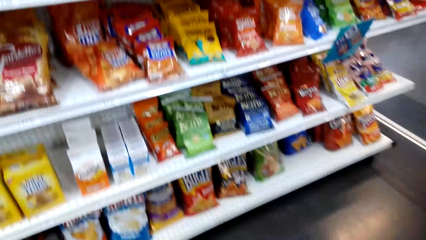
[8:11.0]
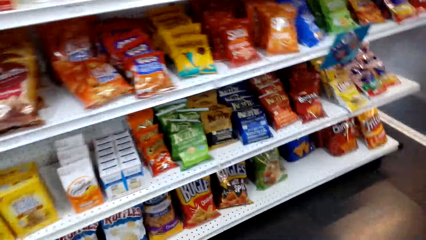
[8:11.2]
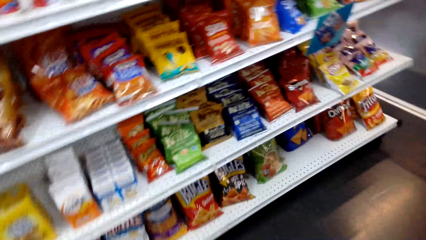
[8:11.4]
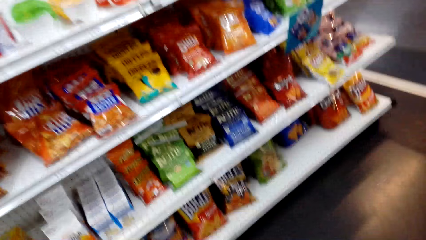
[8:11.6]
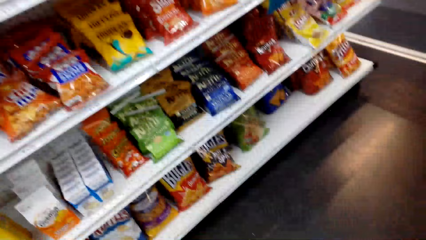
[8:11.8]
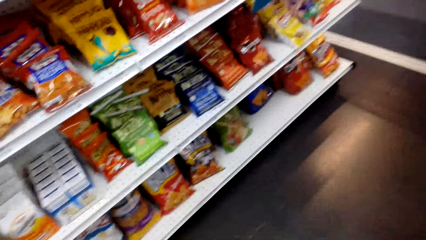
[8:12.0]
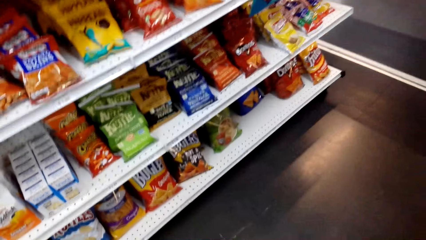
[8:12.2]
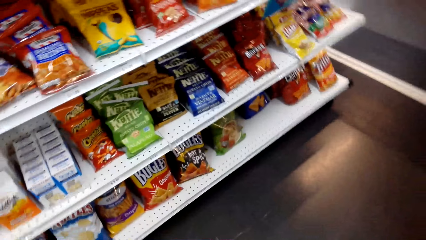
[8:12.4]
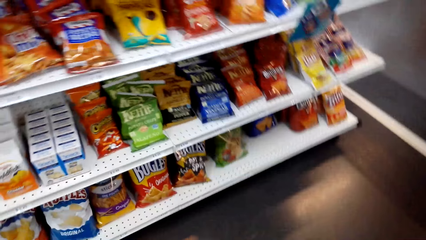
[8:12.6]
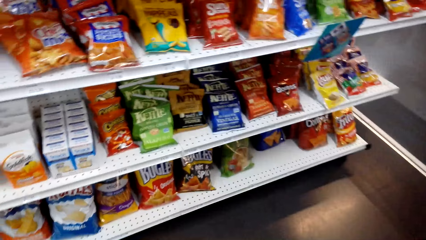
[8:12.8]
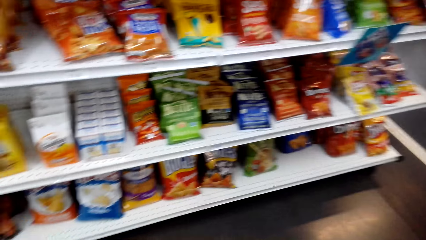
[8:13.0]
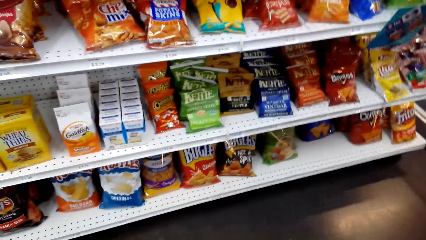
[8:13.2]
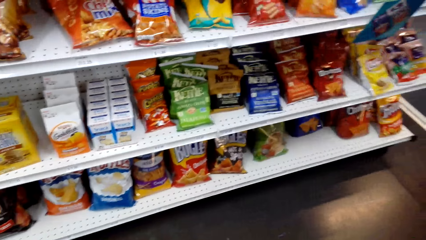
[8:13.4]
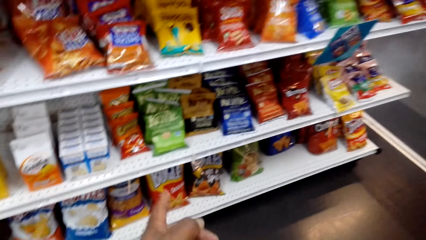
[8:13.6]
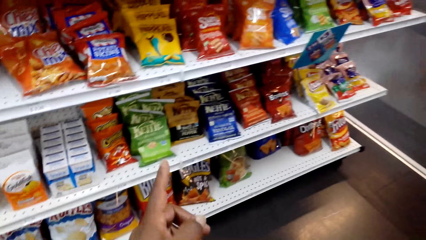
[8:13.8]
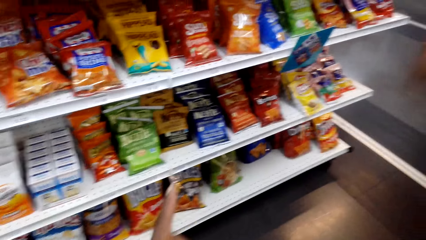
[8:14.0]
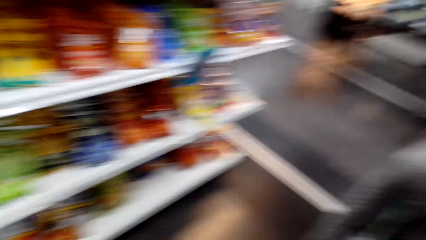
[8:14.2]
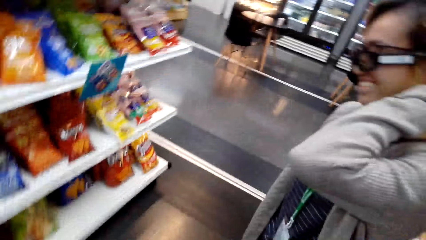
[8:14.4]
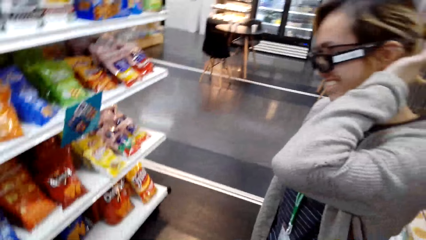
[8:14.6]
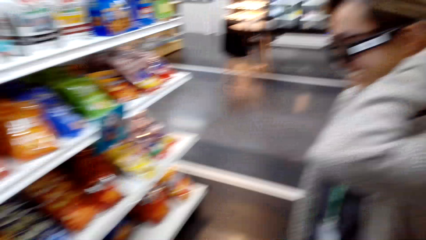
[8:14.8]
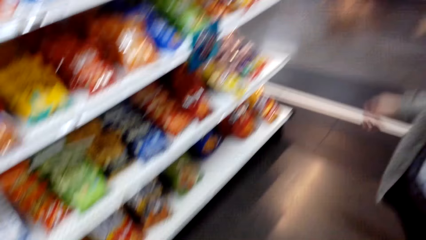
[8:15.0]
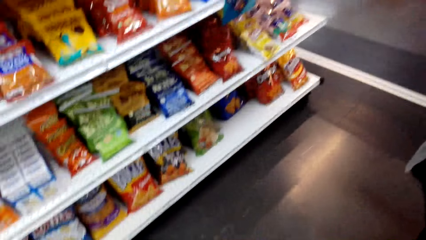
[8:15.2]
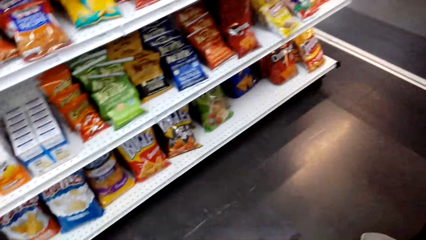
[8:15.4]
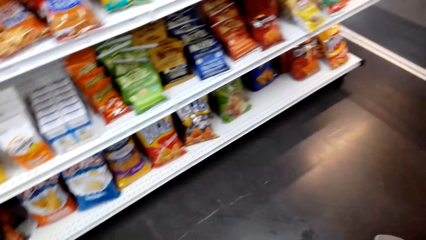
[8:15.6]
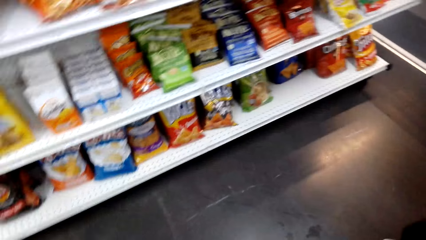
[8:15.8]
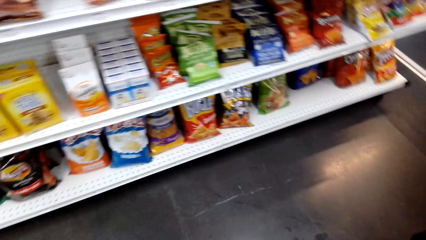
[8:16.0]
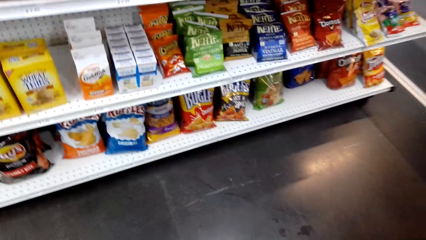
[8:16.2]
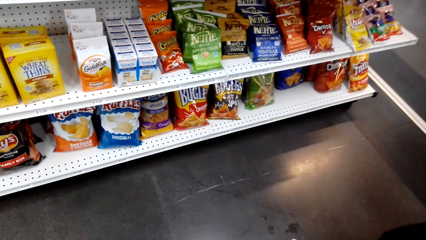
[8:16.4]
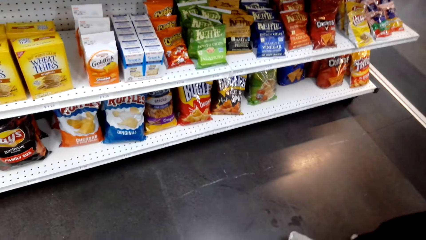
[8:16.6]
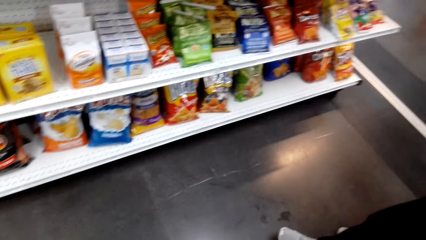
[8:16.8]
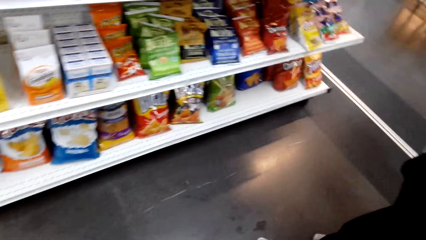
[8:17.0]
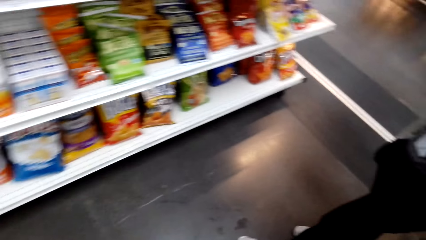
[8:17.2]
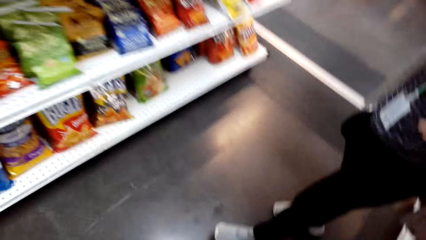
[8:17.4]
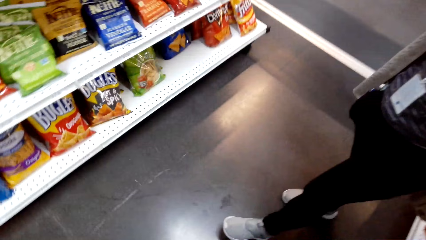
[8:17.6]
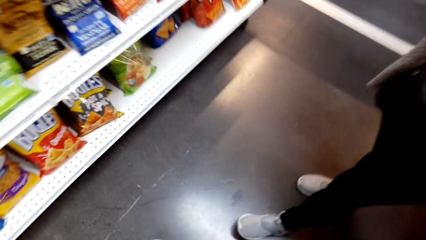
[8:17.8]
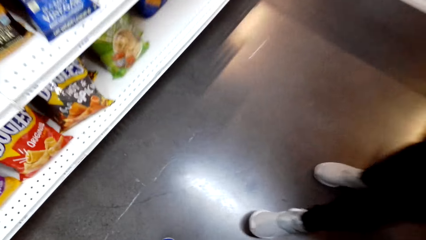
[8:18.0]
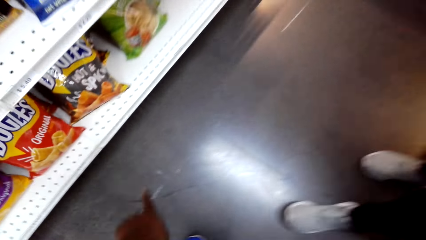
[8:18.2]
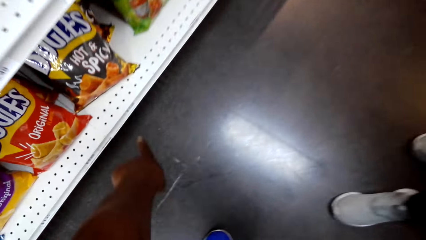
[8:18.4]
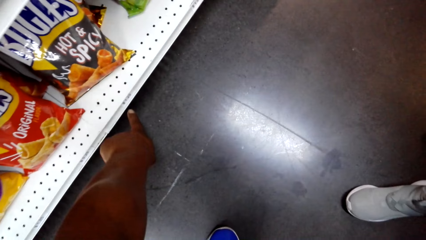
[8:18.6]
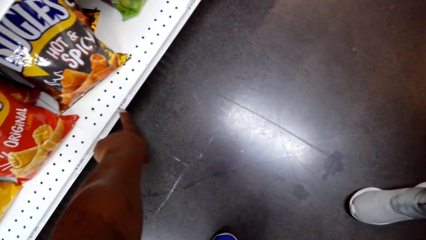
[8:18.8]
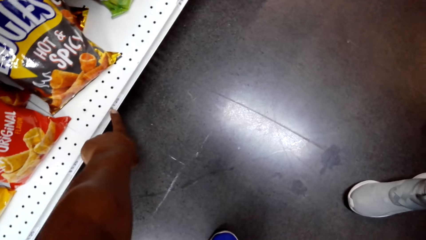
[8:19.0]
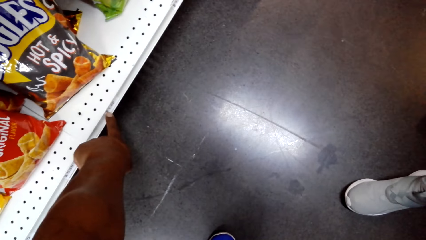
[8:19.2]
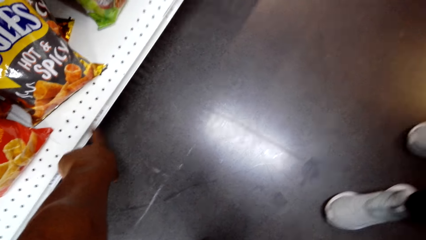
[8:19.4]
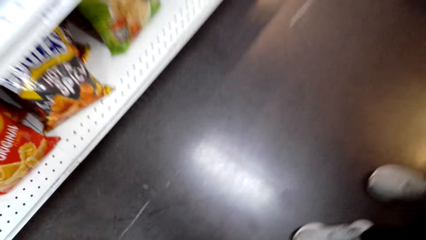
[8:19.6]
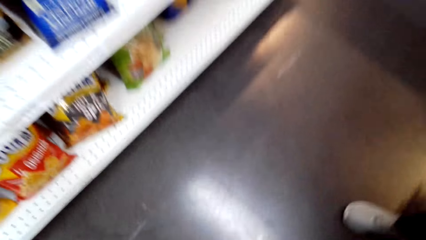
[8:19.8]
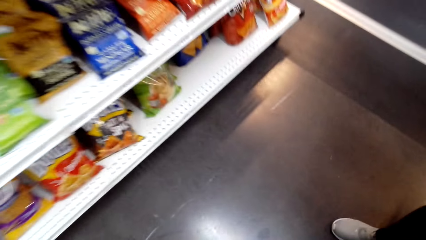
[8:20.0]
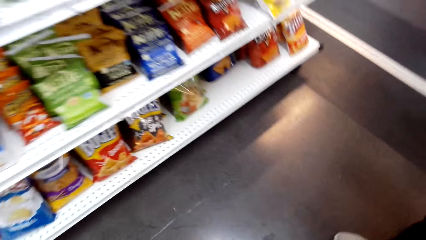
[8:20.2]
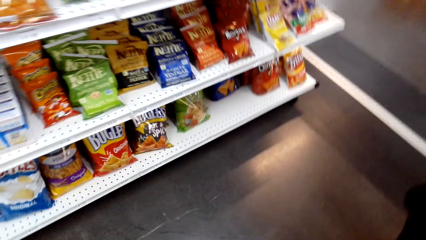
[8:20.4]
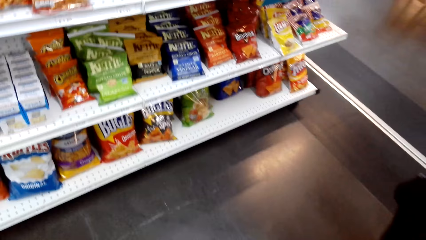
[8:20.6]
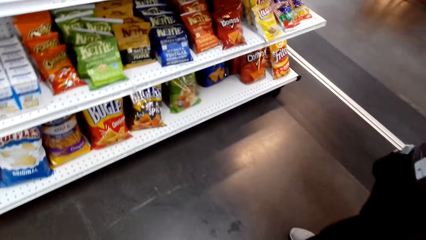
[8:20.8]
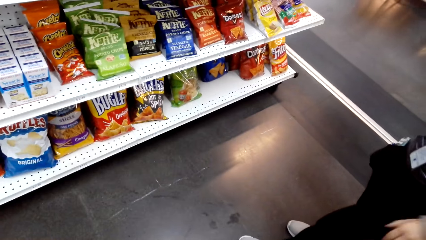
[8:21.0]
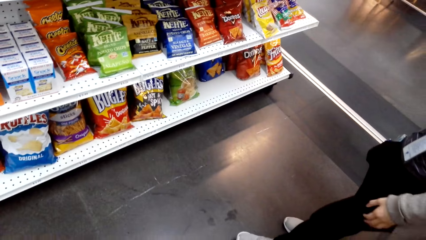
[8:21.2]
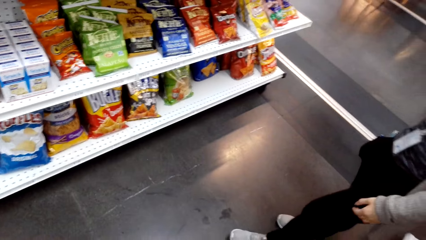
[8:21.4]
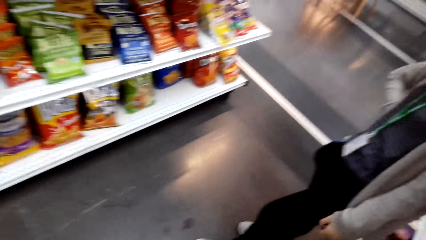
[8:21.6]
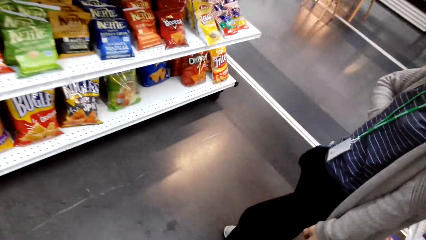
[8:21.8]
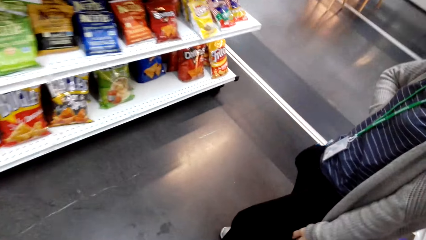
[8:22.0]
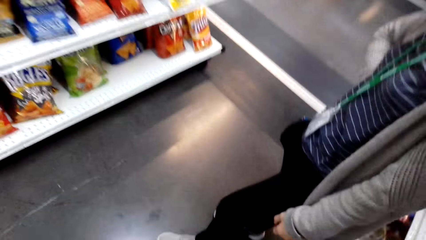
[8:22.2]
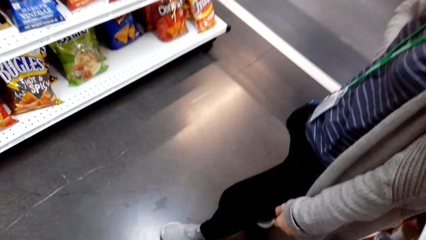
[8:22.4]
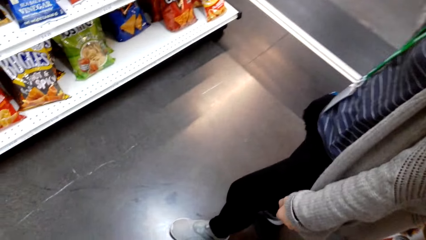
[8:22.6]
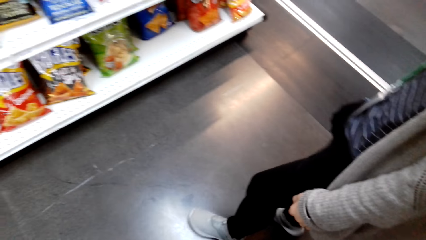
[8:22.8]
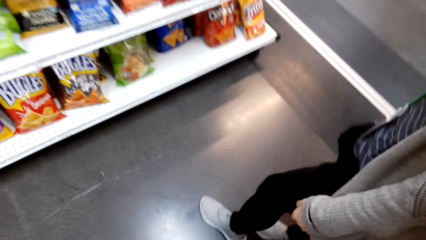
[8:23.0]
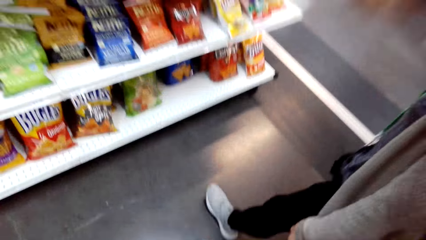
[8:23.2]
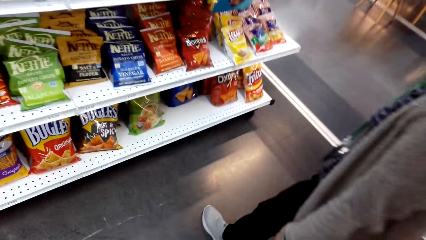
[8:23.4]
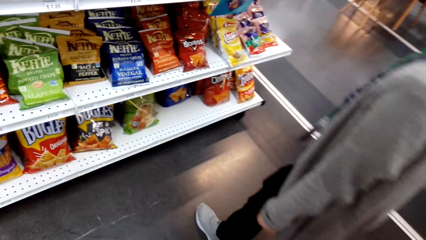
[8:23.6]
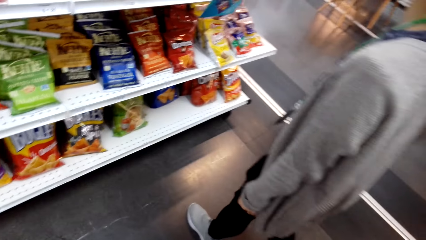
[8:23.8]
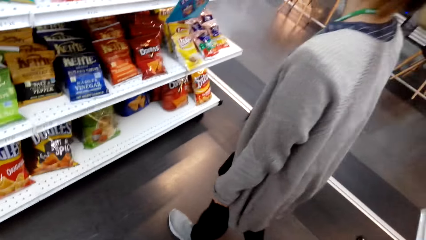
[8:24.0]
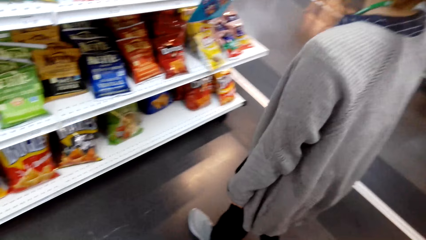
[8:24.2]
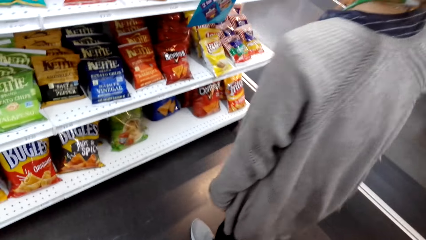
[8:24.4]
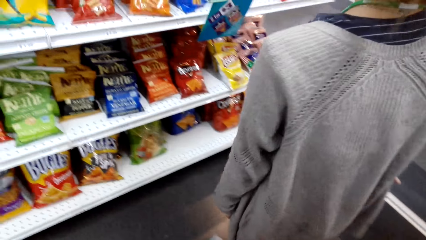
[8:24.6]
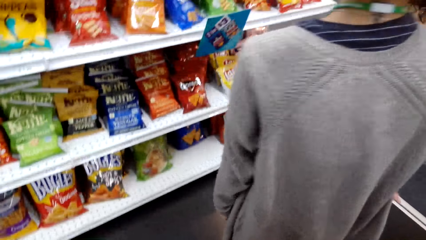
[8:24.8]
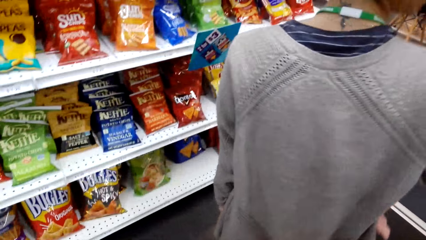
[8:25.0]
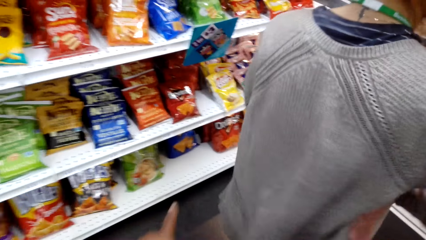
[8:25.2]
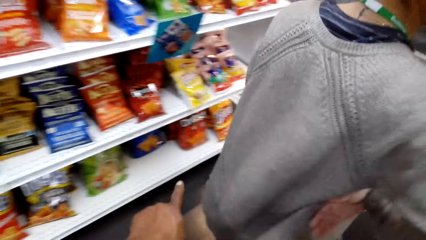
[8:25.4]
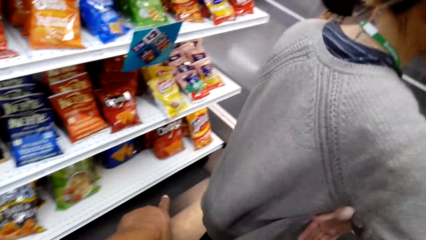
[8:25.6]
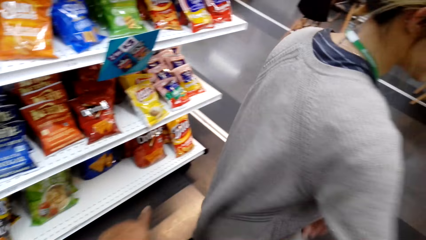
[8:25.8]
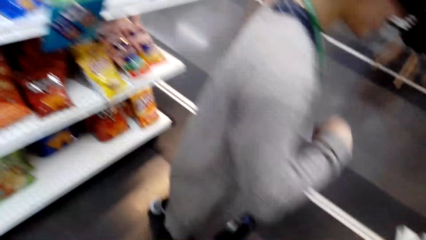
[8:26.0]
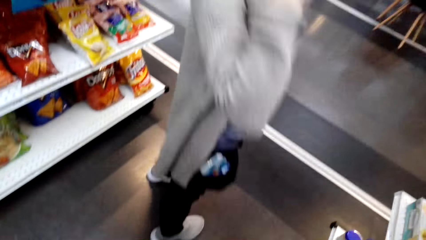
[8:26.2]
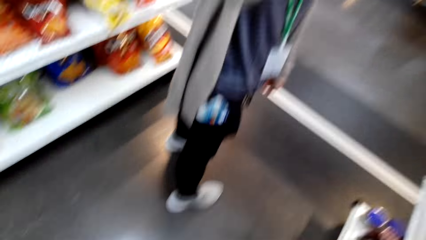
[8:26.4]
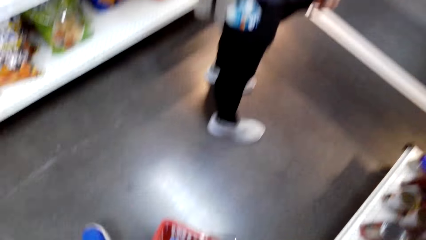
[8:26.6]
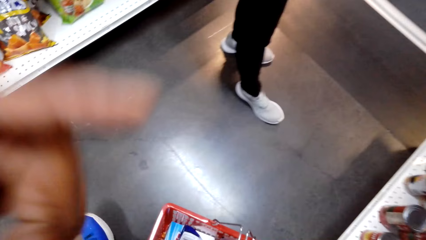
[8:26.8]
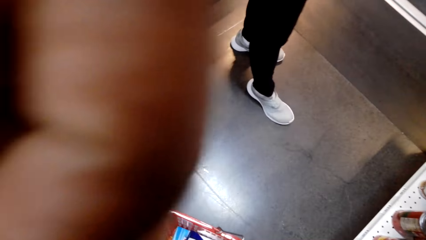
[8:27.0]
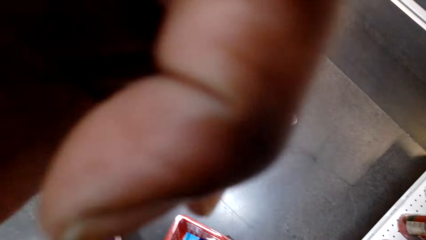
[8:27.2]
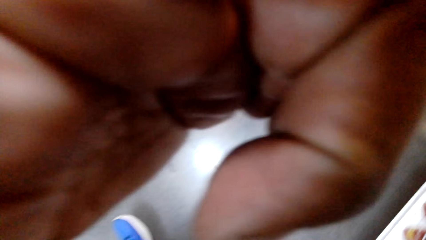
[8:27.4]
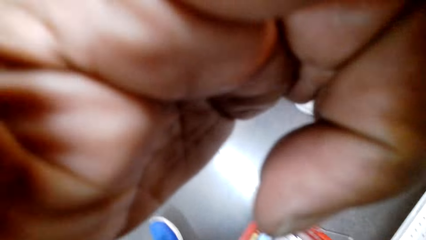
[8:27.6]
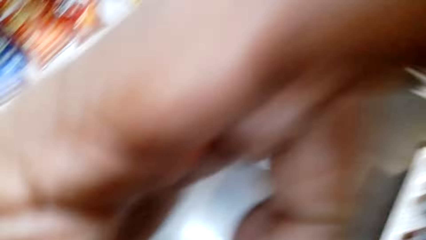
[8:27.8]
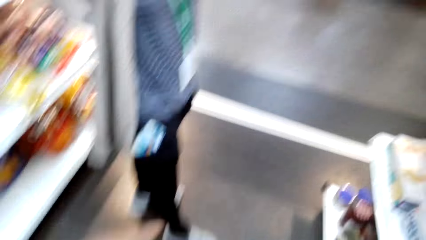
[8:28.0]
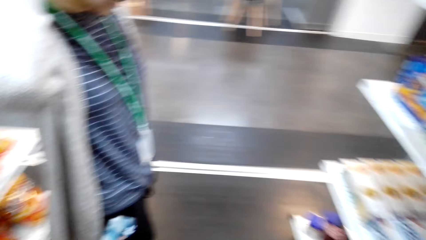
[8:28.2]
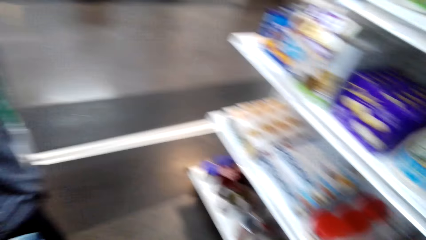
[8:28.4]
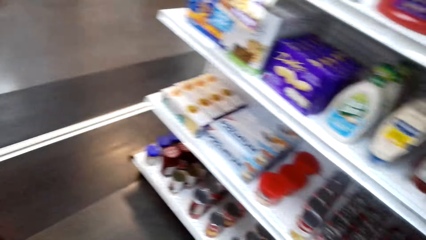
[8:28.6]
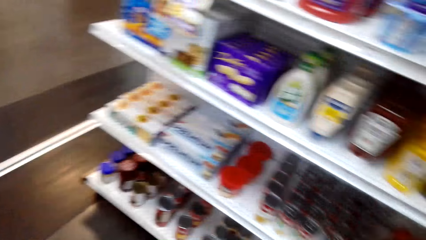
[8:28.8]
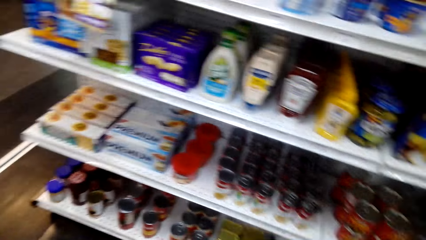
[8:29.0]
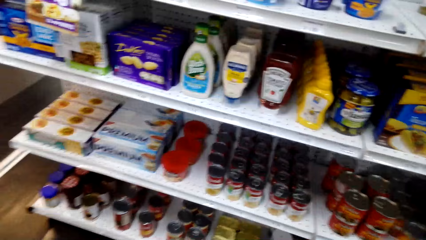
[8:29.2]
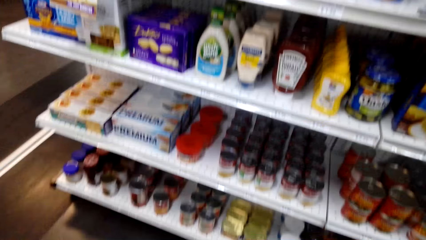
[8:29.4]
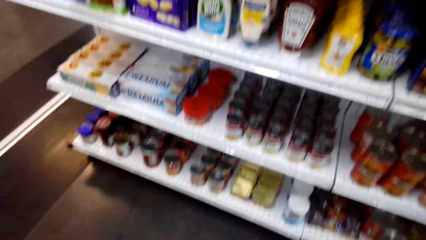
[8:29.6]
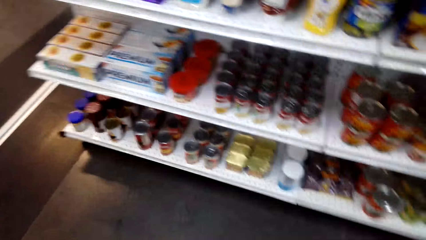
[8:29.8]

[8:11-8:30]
The camera wearer pulls his hand off the camera. He looks around the shelves. He gestures his hand, points at the price, and pulls his hand off the sticker. He looks around the shelves. A woman walks toward the shelves. The camera wearer gestures his hand. The woman turns around. The camera wearer holds the camera, fixes the camera, pulls his hand off the camera, and looks around the shelves.
